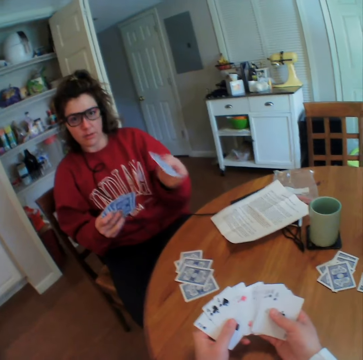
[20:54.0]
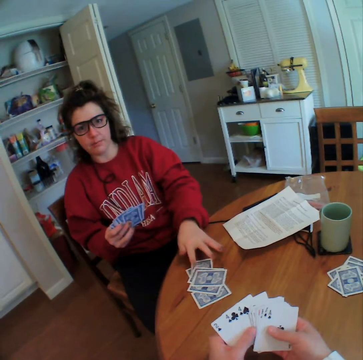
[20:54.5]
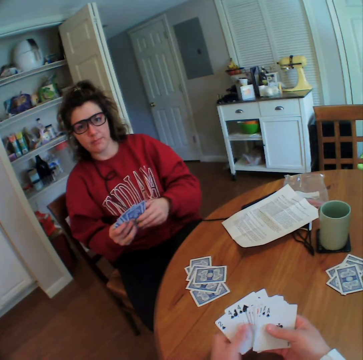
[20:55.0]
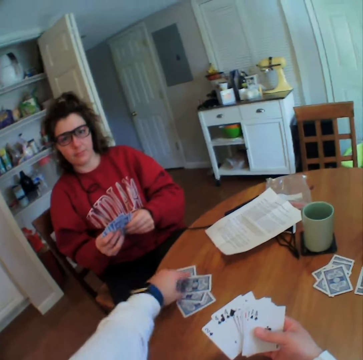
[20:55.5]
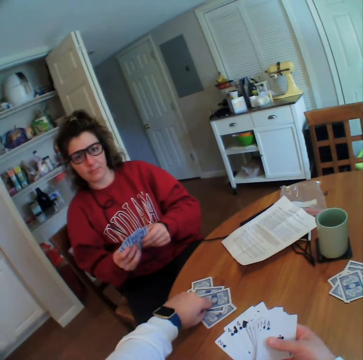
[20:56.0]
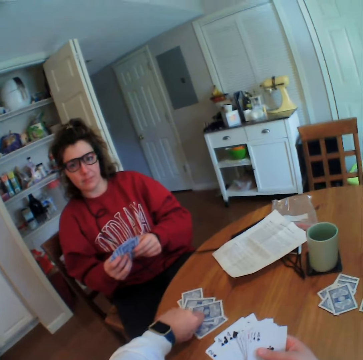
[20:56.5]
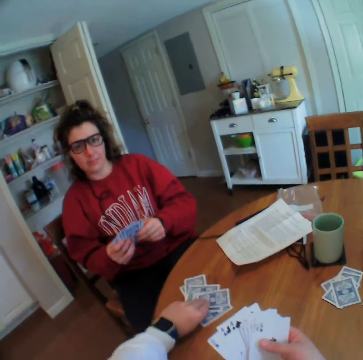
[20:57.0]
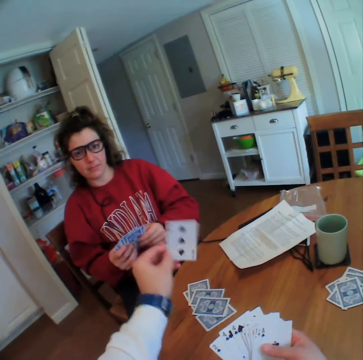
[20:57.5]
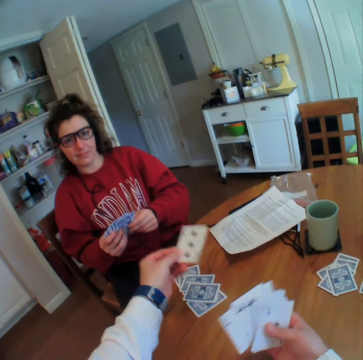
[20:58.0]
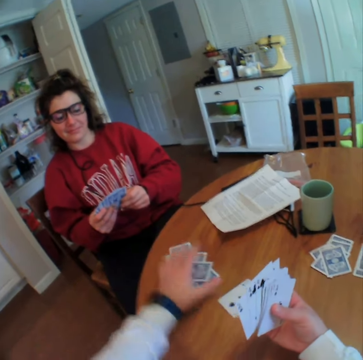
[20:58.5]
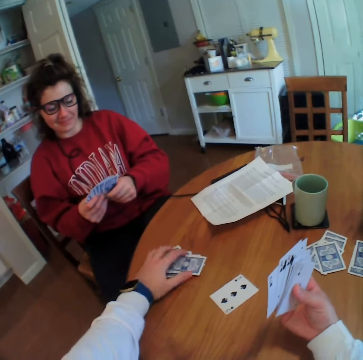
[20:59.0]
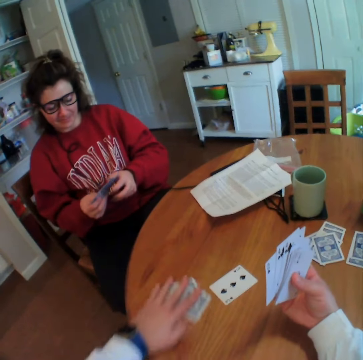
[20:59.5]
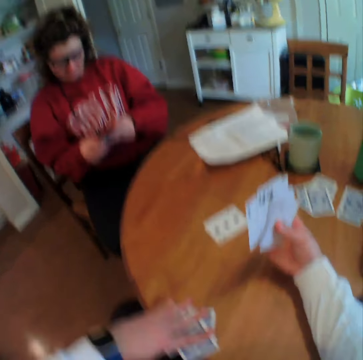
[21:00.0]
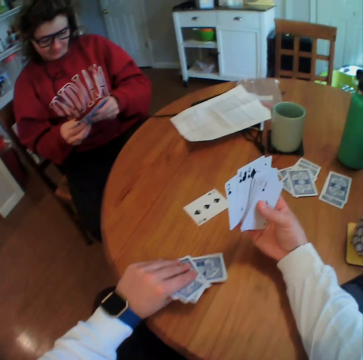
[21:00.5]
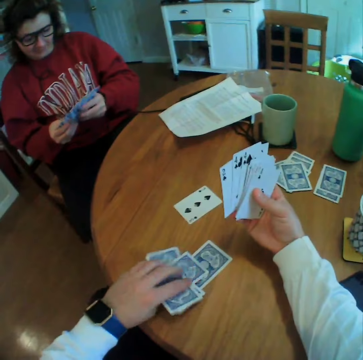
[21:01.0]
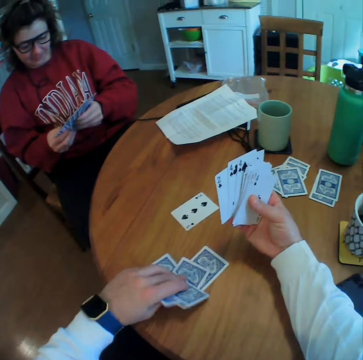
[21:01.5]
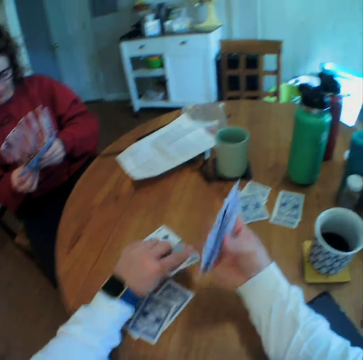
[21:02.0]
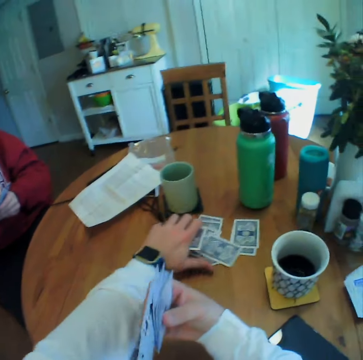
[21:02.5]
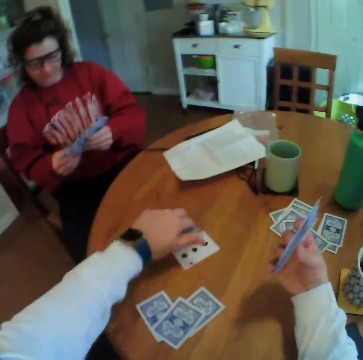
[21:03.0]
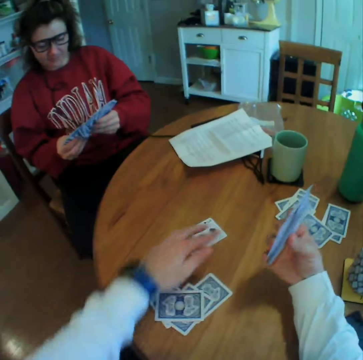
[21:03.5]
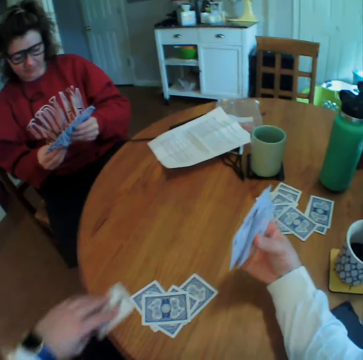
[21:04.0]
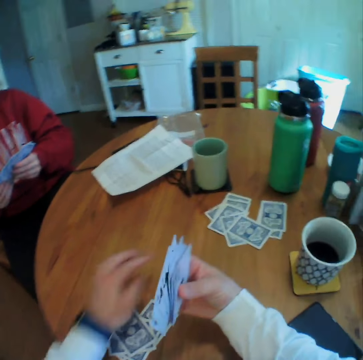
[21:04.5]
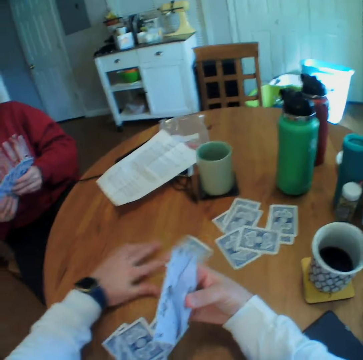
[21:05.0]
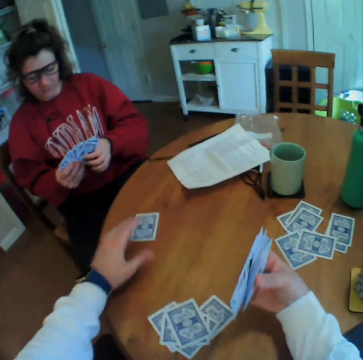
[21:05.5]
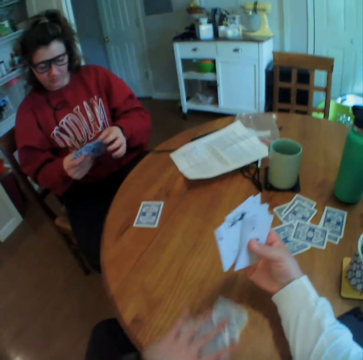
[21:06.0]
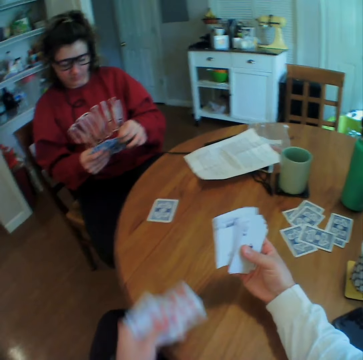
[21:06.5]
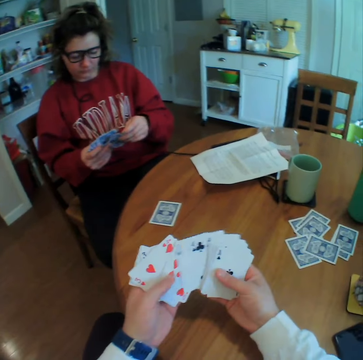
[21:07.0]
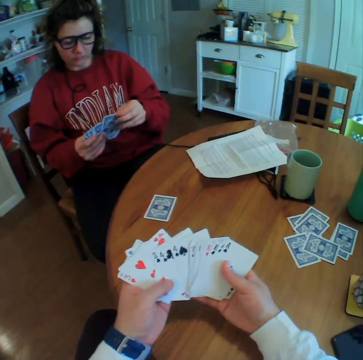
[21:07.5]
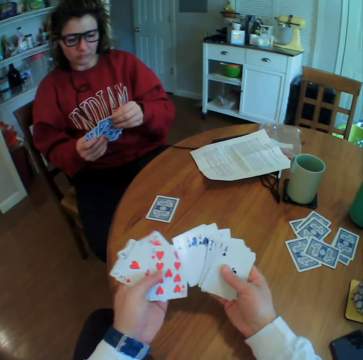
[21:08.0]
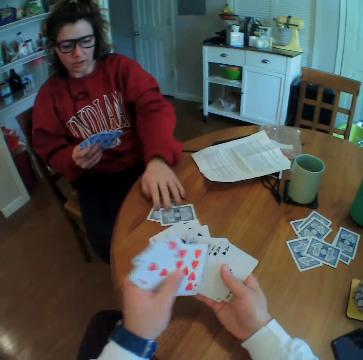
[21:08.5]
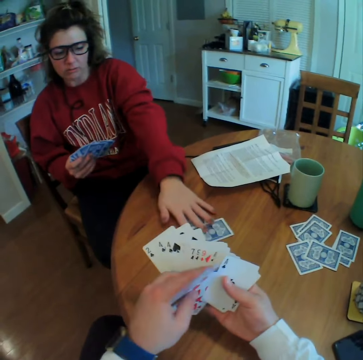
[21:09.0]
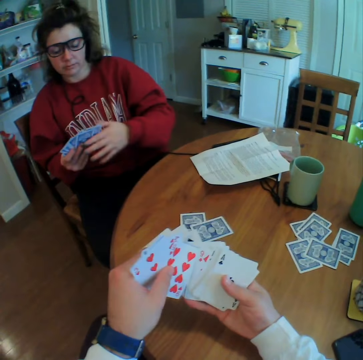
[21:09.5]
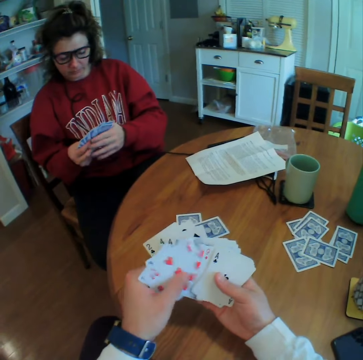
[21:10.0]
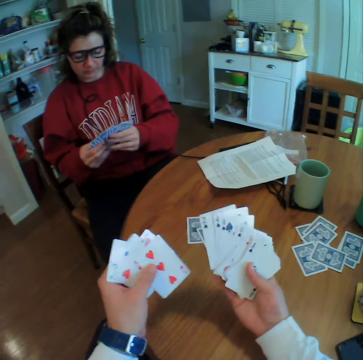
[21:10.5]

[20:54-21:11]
A woman puts a card on the table. The camera wearer lifts the card. They look at the topmost dropped card. They put down the card. They drag the cards on the table. They pick all the already dropped cards. They move the cards. They put down the card. They drag the card on the table. They put a card on top of the other cards. They move the card. They pick up the cards. They arrange the cards. The woman puts a card on the table.

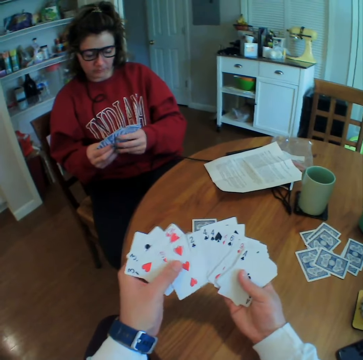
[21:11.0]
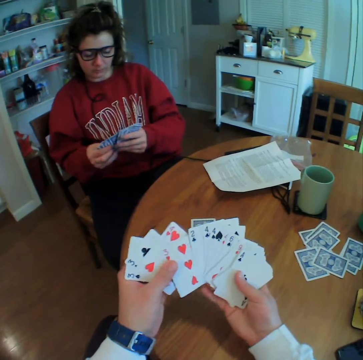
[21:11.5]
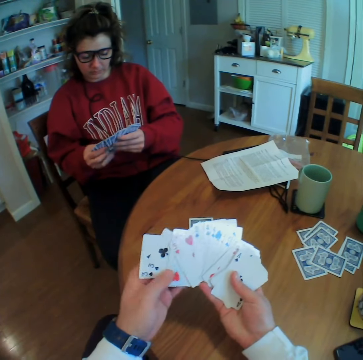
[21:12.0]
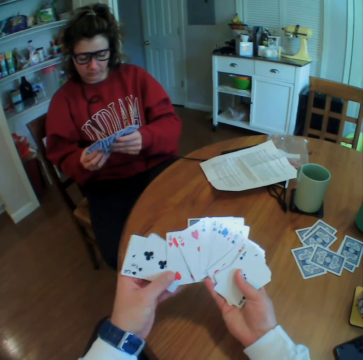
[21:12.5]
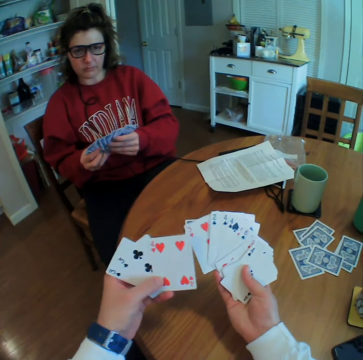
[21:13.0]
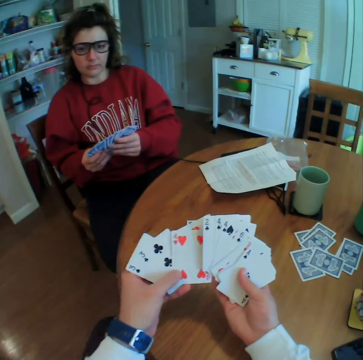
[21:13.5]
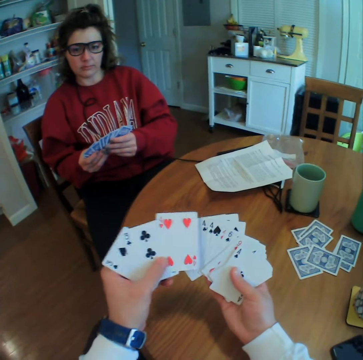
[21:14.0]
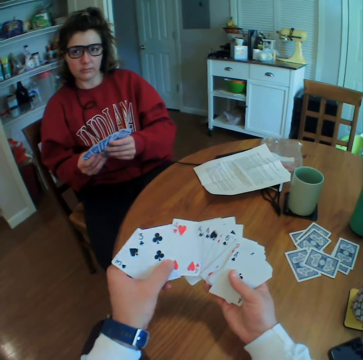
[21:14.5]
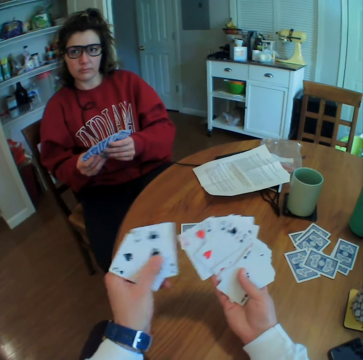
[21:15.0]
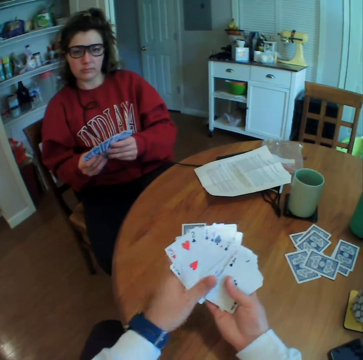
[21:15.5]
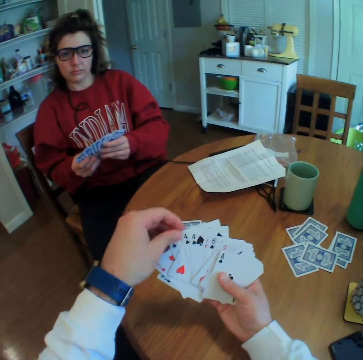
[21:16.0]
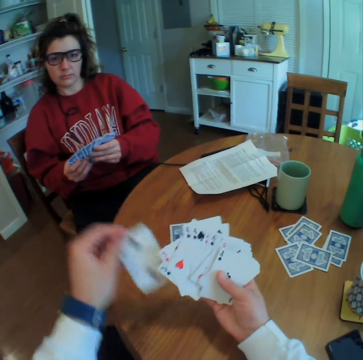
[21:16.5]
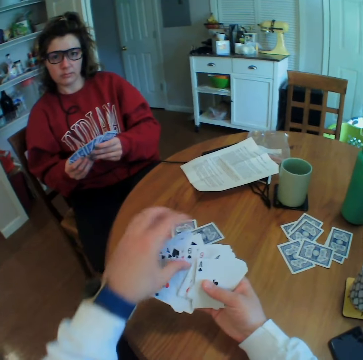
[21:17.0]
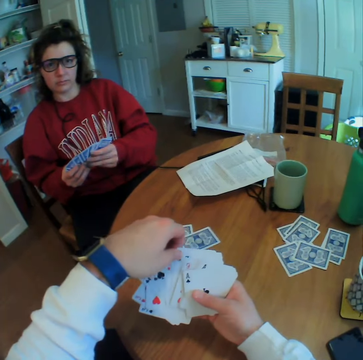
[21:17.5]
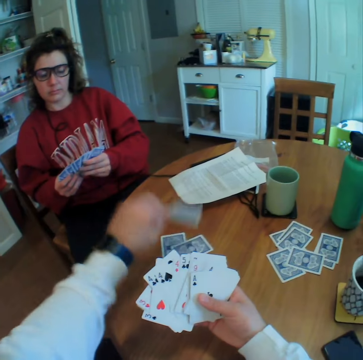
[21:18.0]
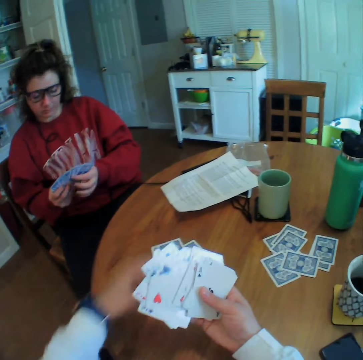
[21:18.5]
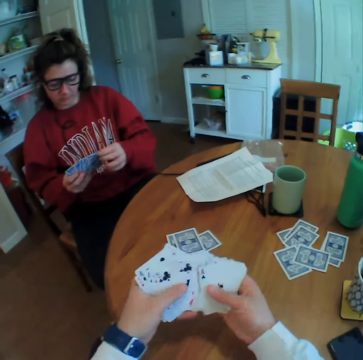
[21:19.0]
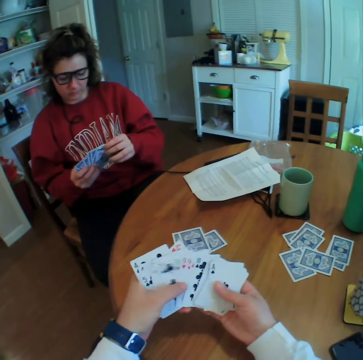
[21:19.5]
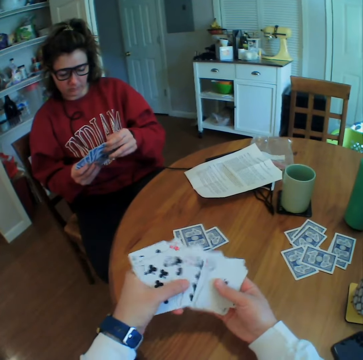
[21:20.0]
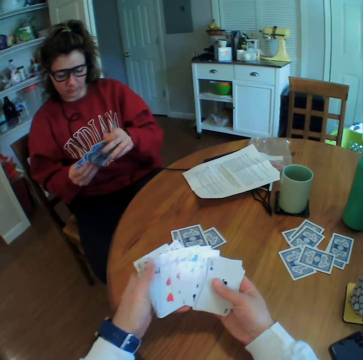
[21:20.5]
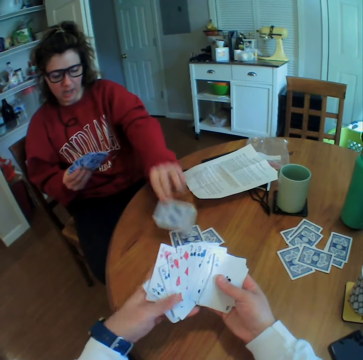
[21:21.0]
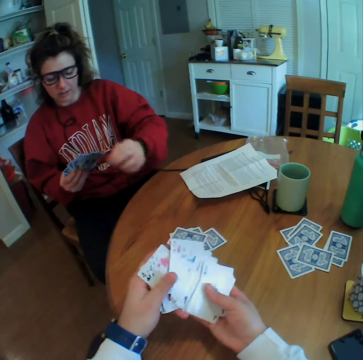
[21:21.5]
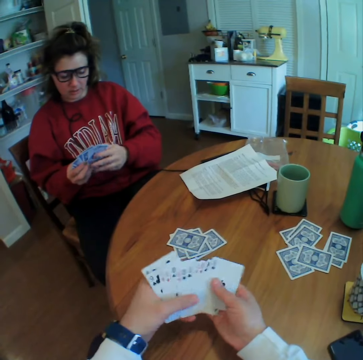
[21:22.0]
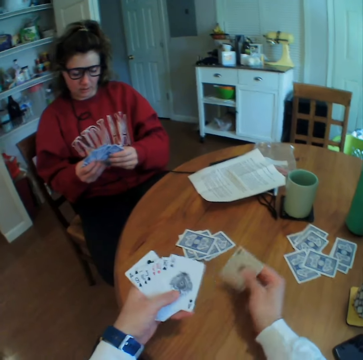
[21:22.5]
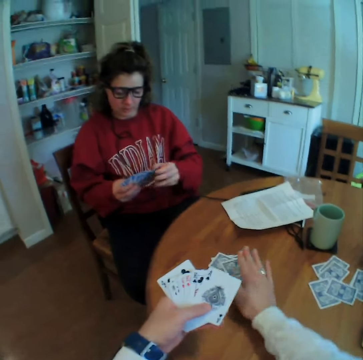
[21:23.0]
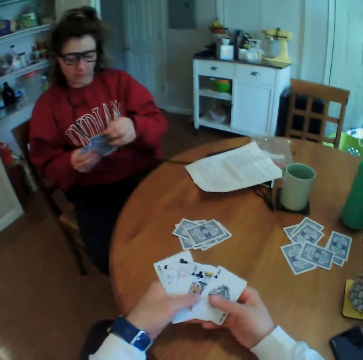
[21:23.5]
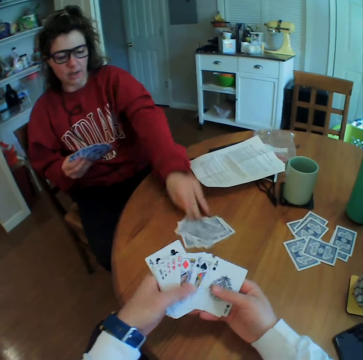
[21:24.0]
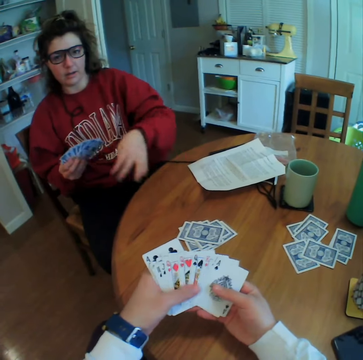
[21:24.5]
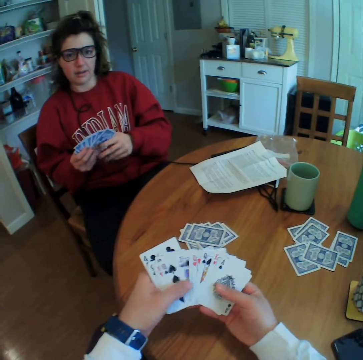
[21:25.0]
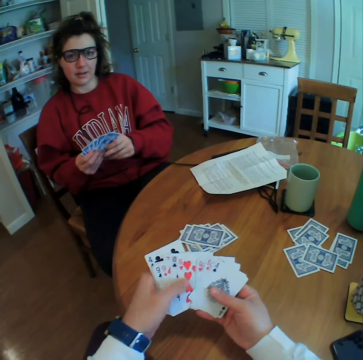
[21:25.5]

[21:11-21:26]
The camera wearer puts a card on the table. He spreads the cards on his hand. A woman puts a card on the table. The camera wearer puts a card on the table. The woman puts a card on the table.

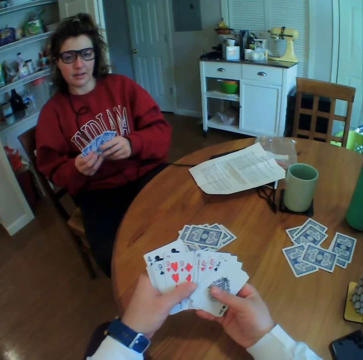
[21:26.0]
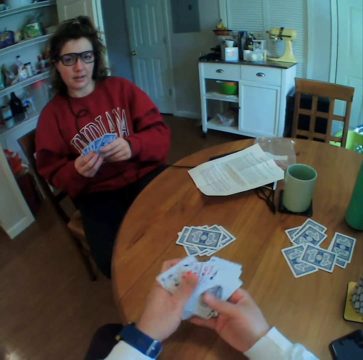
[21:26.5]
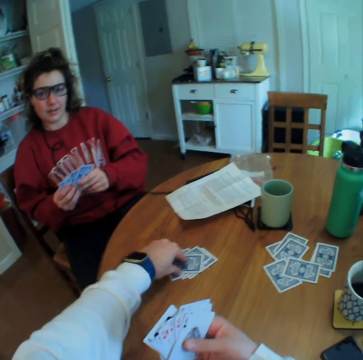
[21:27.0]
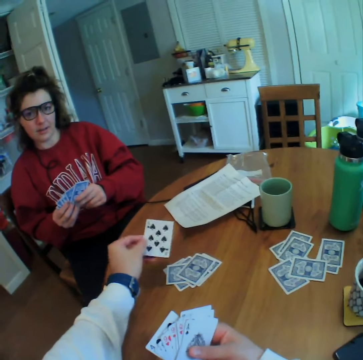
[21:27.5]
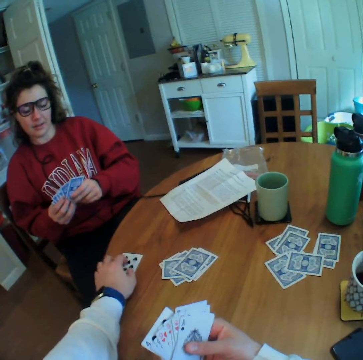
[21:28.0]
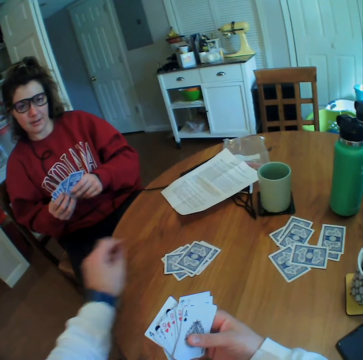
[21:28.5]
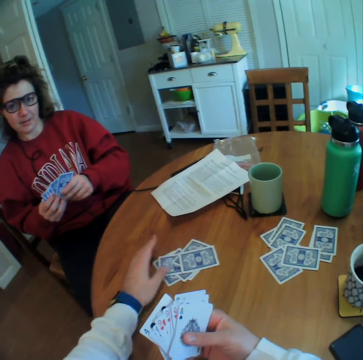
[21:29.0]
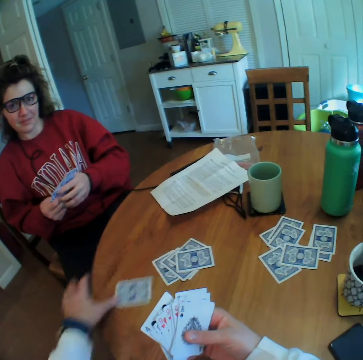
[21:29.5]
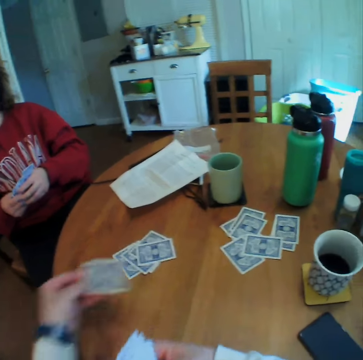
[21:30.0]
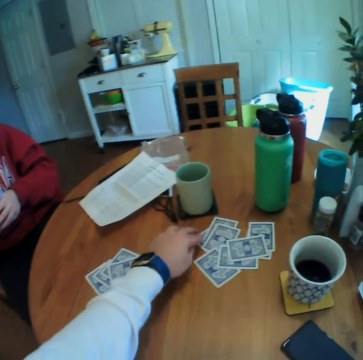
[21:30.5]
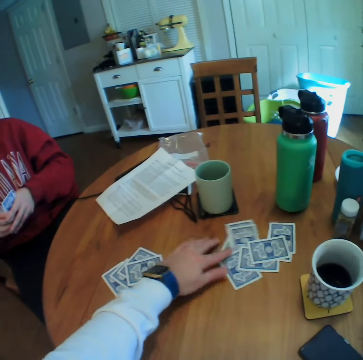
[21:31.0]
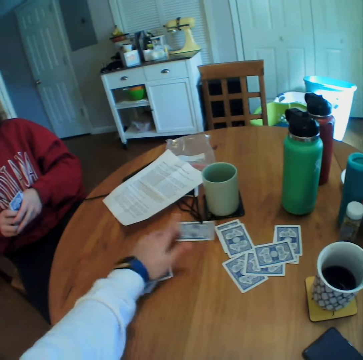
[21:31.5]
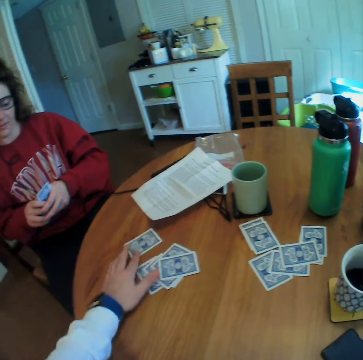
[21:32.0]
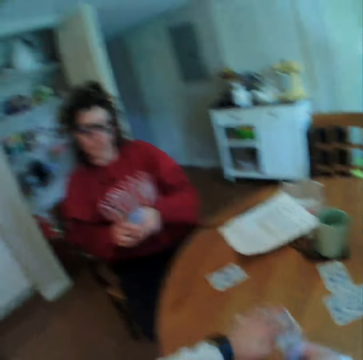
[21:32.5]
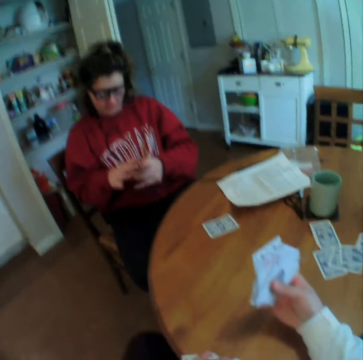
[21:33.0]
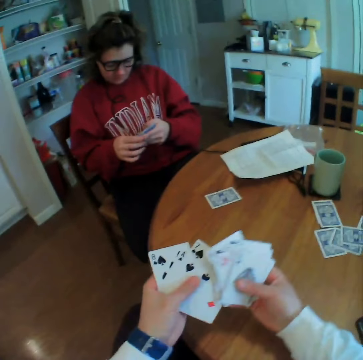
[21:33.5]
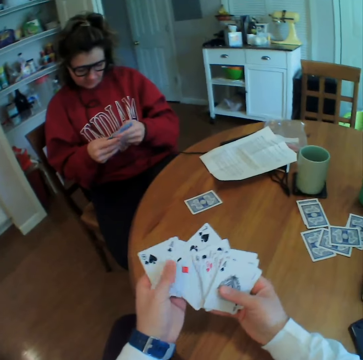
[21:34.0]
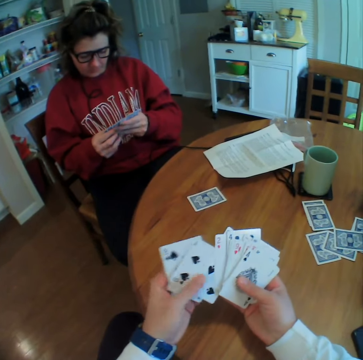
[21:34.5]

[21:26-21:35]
The camera wearer looks at the topmost dropped card. They drop the topmost card back to the table. They move the card. They shuffle the cards on the table. They drag a card on the table. They lift the card. They drop the card. They drag a card on the table. They pick up the cards.
